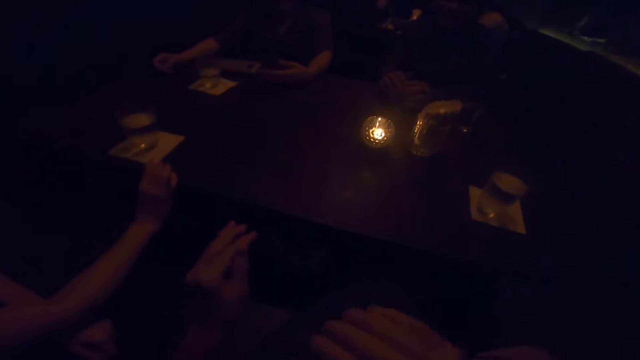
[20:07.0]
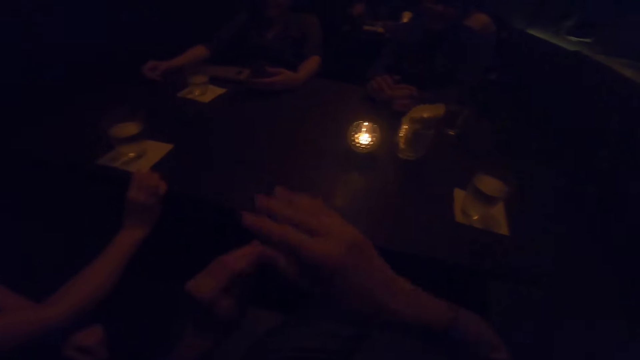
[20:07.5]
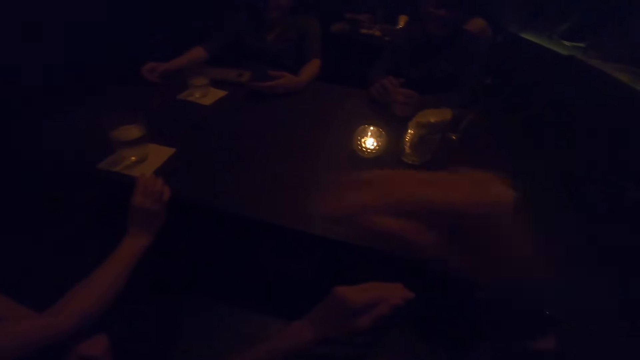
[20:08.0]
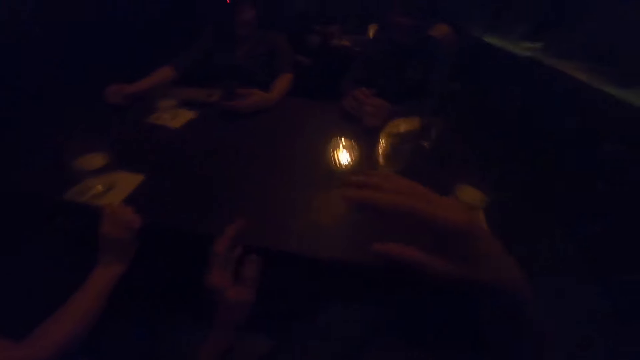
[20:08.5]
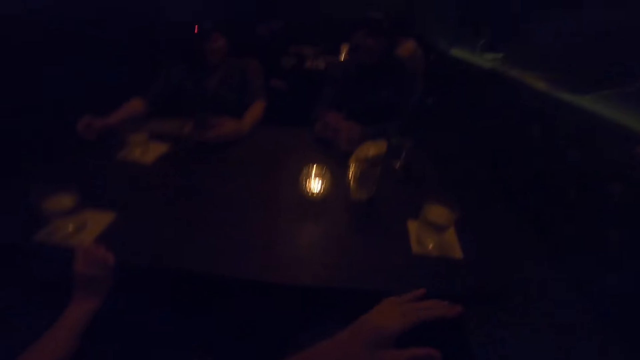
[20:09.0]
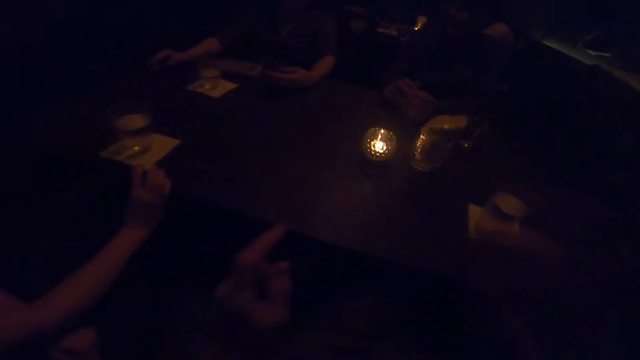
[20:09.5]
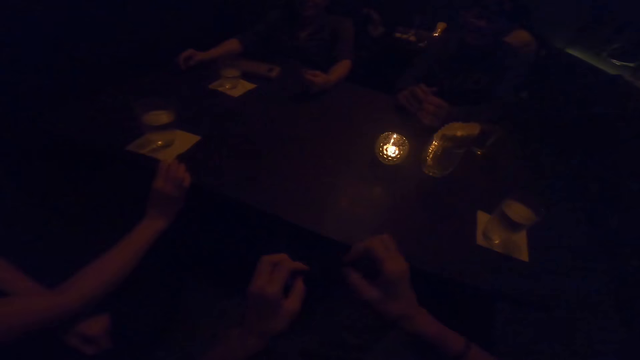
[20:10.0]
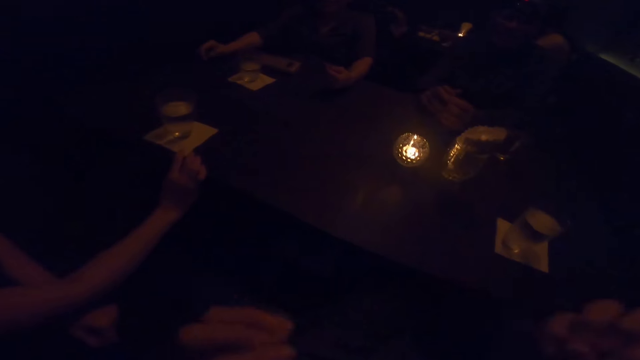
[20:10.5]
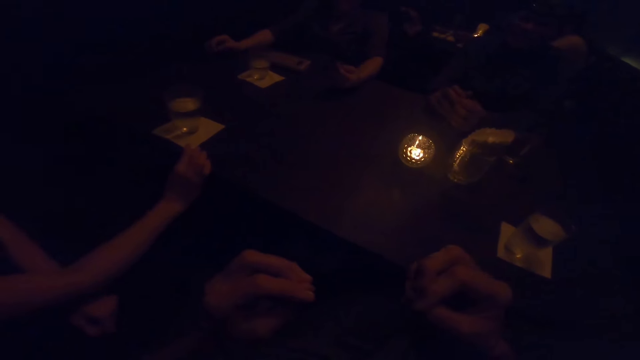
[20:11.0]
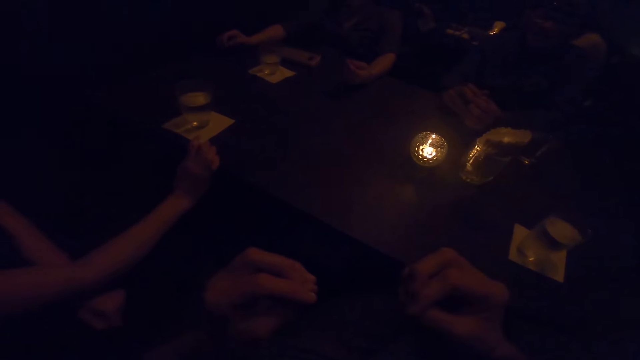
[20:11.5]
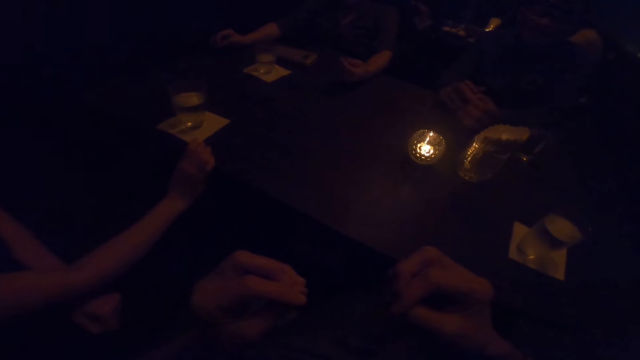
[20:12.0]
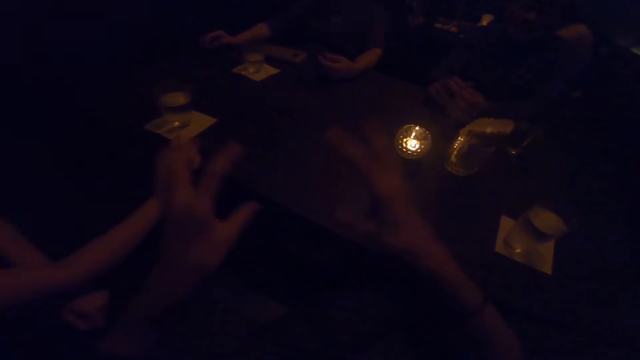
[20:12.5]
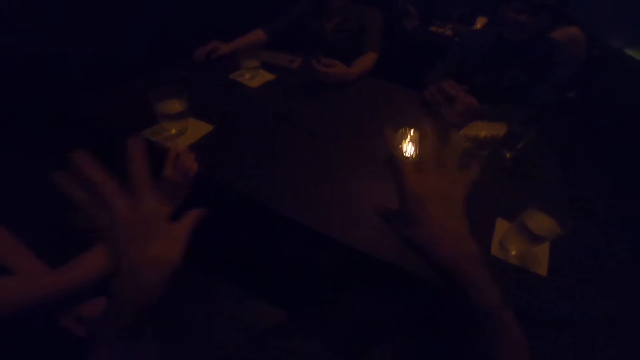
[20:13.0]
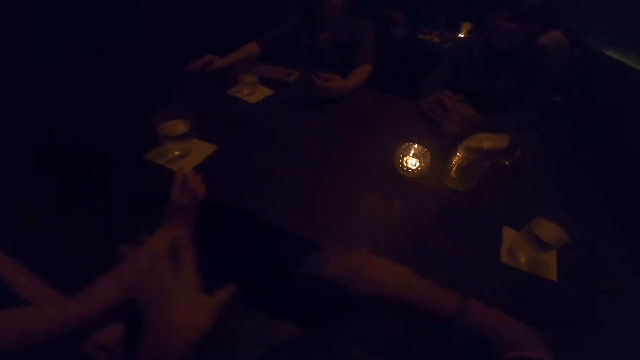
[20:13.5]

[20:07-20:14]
The camera wearer demonstrates with her hands.

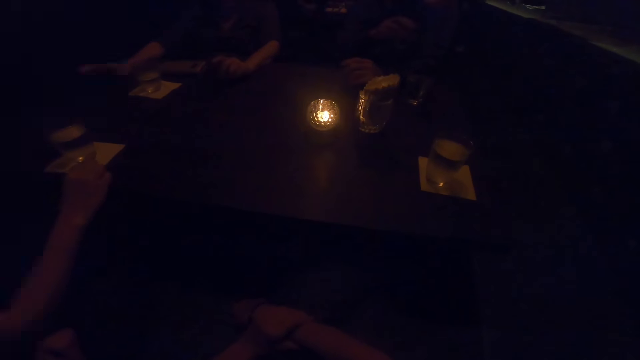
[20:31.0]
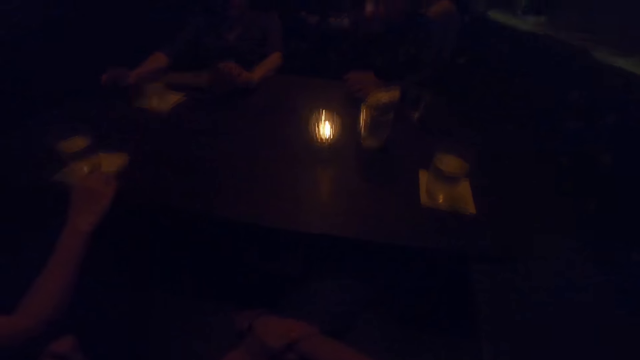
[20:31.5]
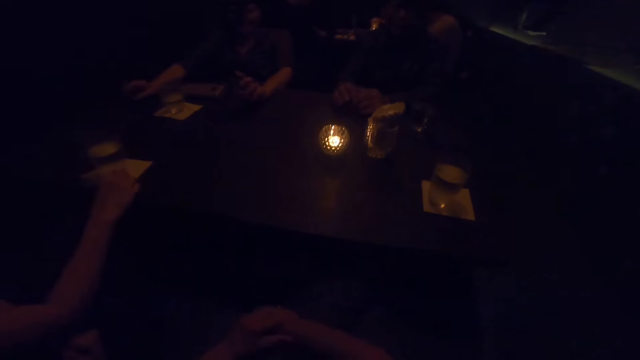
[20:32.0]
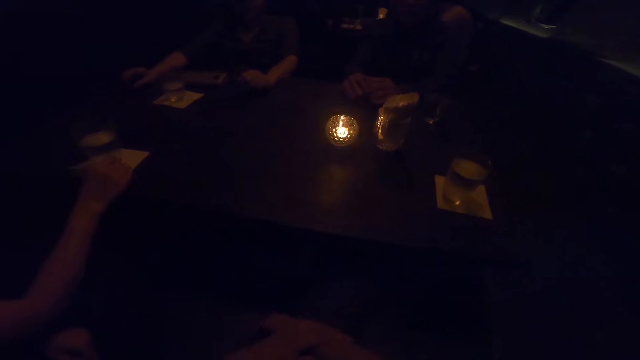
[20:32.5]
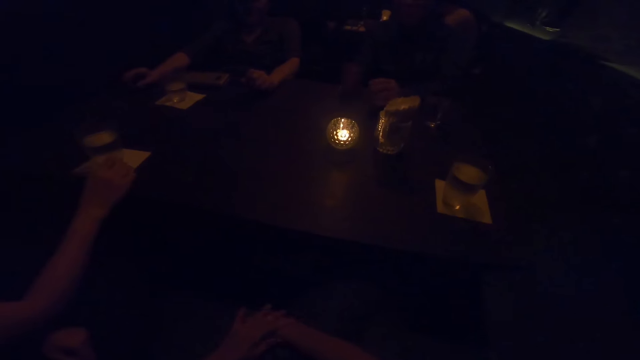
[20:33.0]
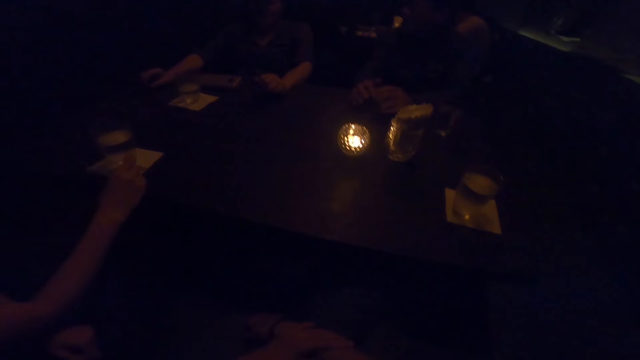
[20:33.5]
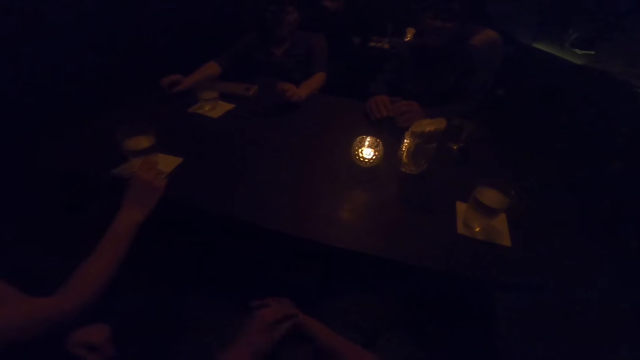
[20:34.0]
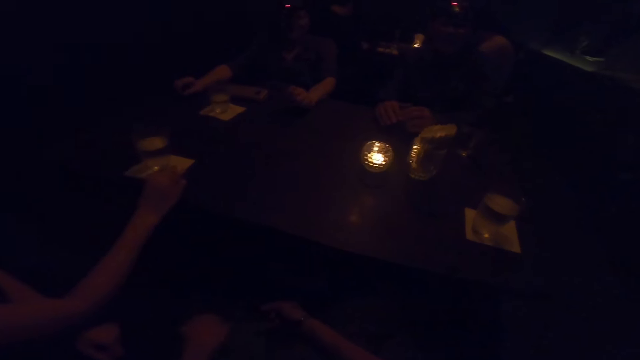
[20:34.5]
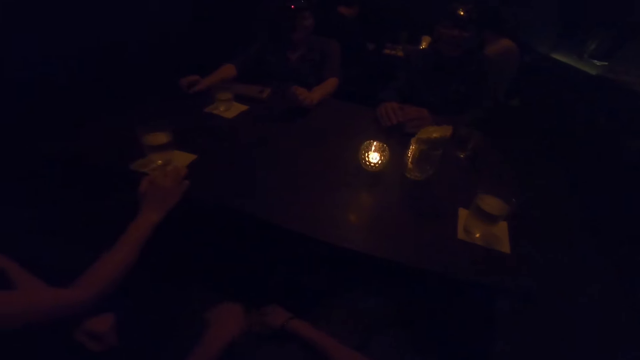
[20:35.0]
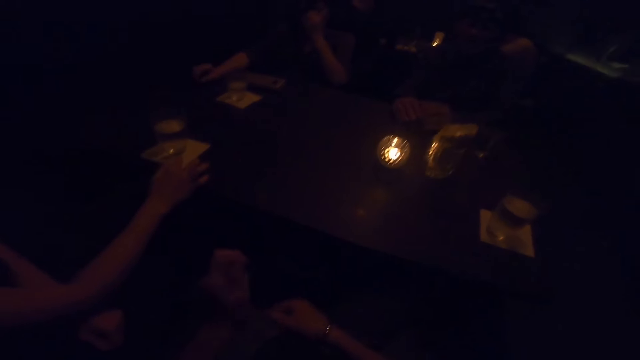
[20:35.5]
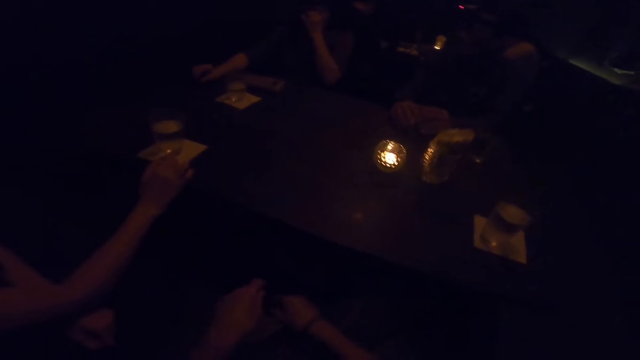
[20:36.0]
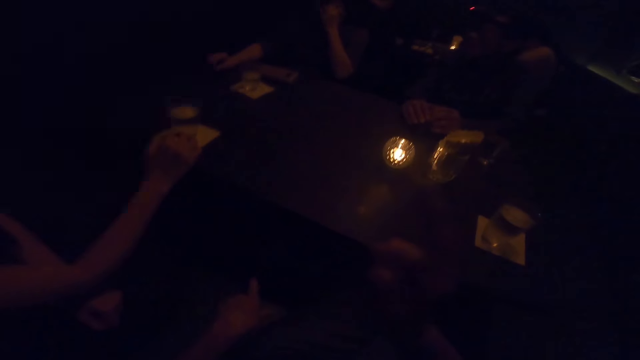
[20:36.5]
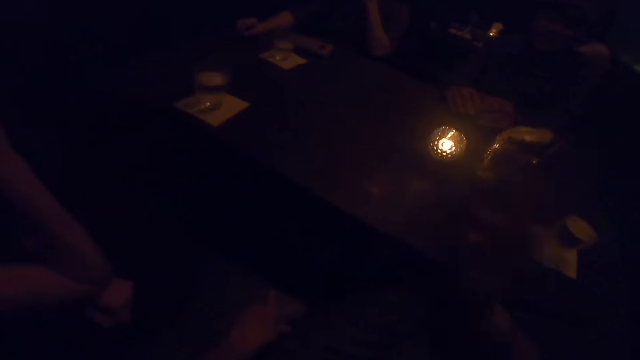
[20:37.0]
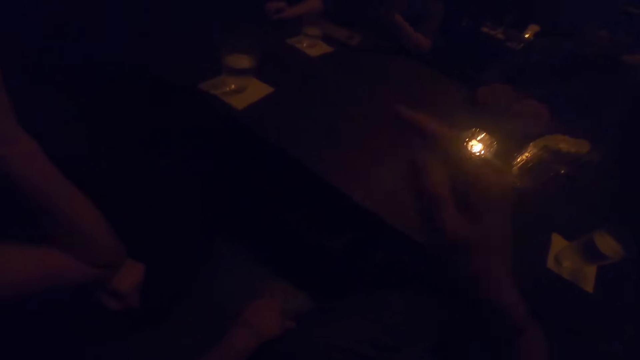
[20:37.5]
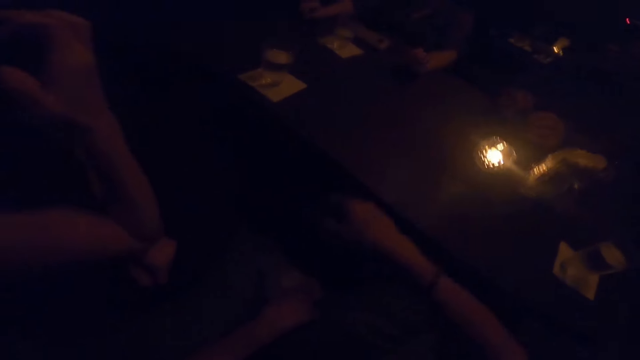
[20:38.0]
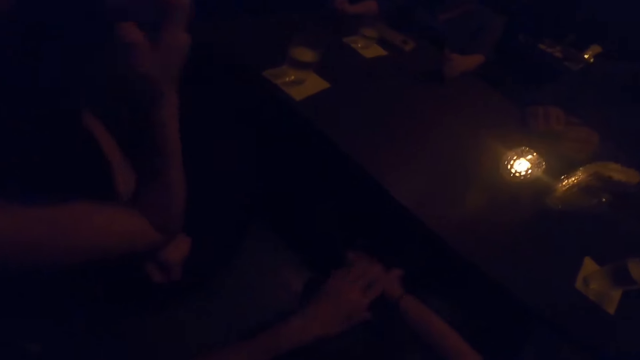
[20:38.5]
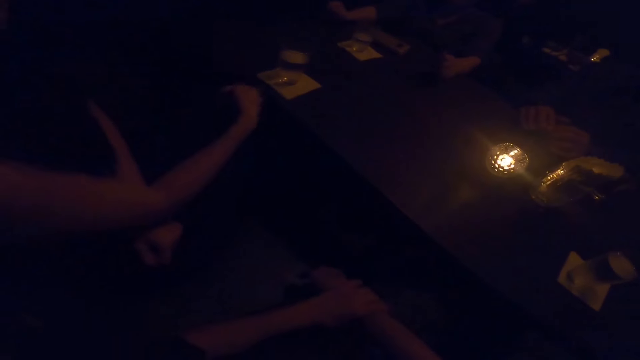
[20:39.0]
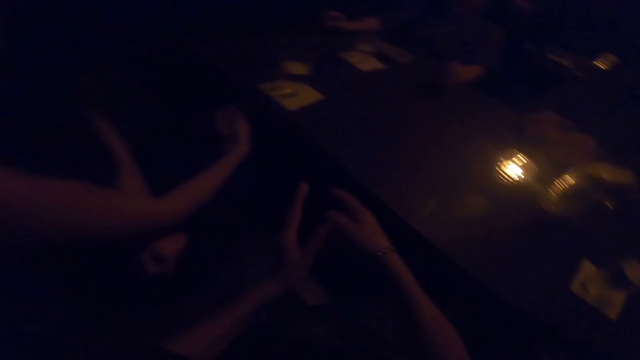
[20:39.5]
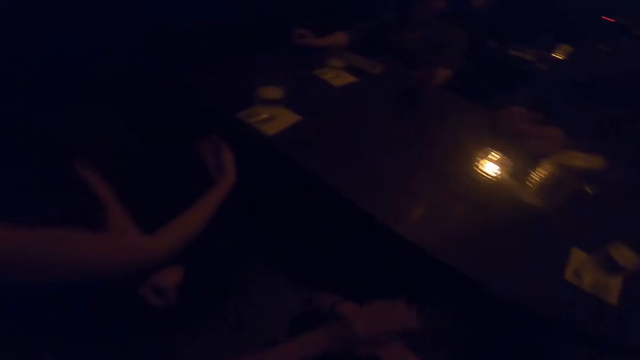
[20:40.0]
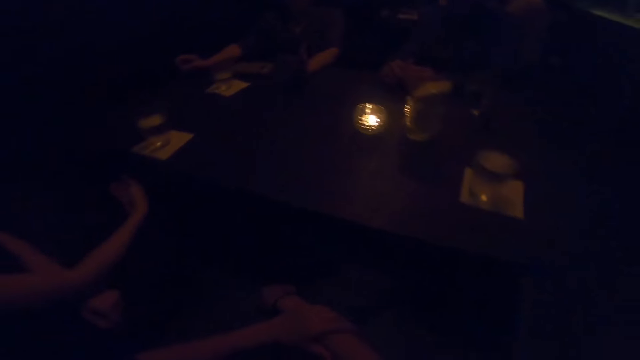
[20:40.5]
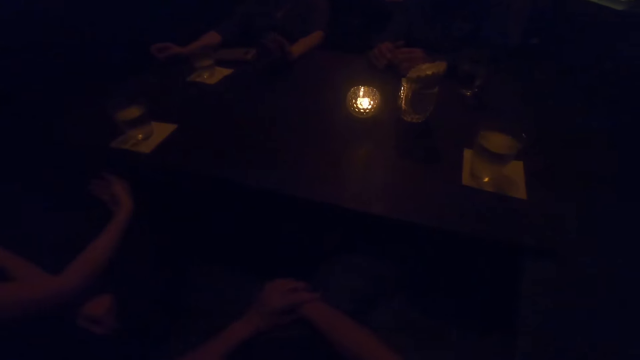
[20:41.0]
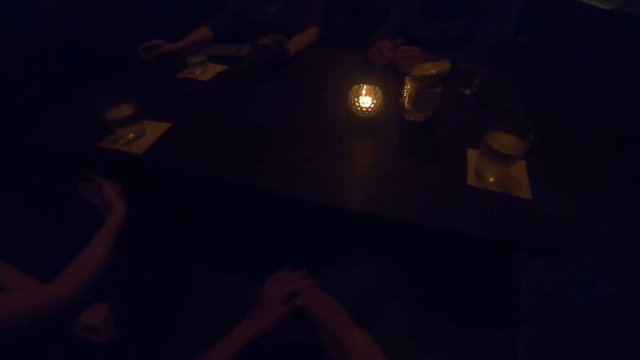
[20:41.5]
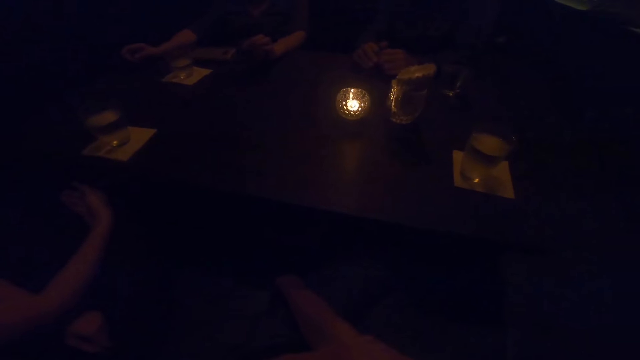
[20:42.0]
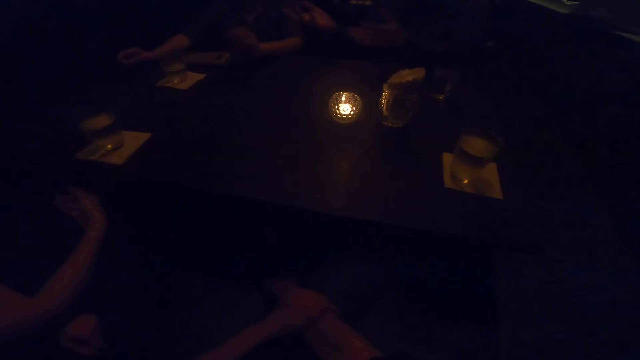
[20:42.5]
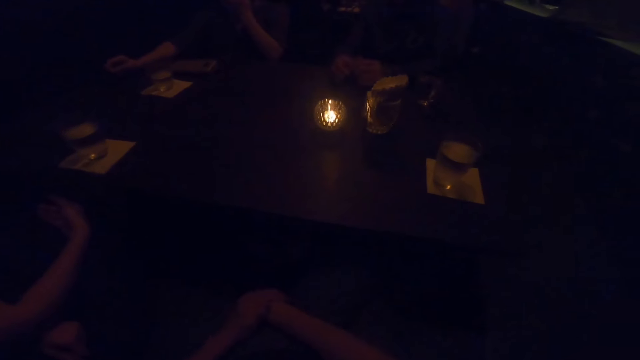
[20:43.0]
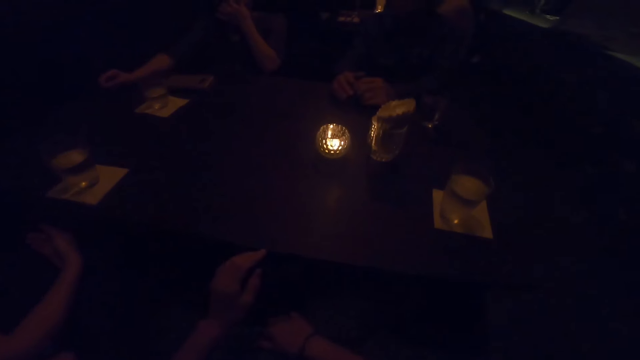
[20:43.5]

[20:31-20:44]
A man converses with the camera wearer, a woman and another woman. A woman removes her right hand from the table. The camera wearer demonstrates with her hands.
